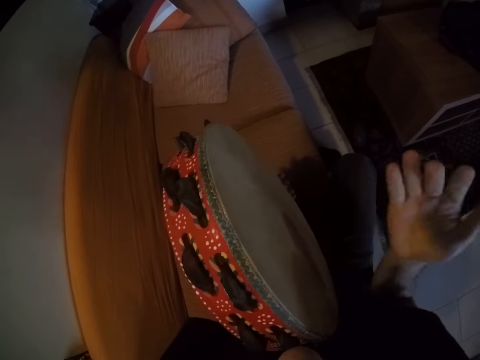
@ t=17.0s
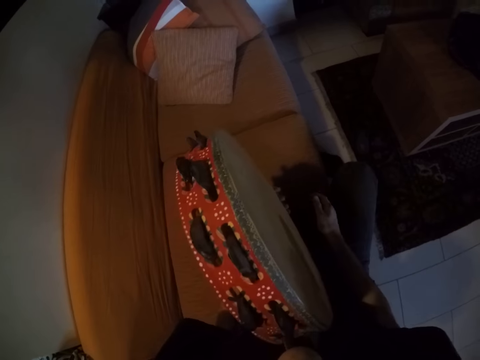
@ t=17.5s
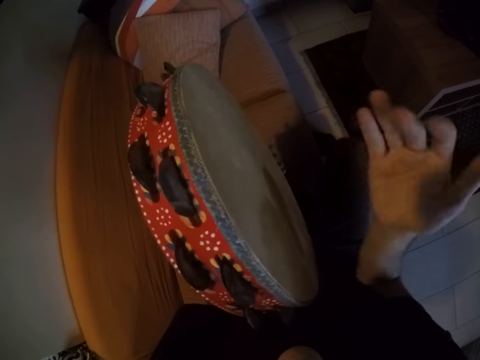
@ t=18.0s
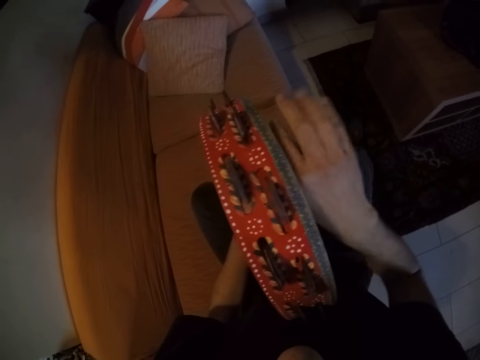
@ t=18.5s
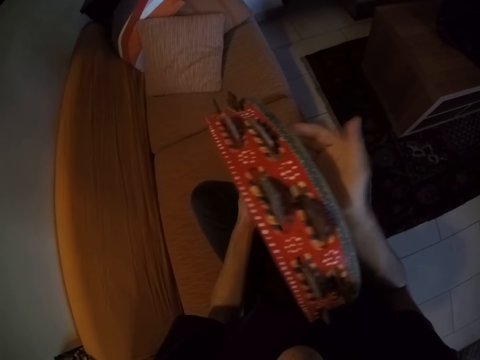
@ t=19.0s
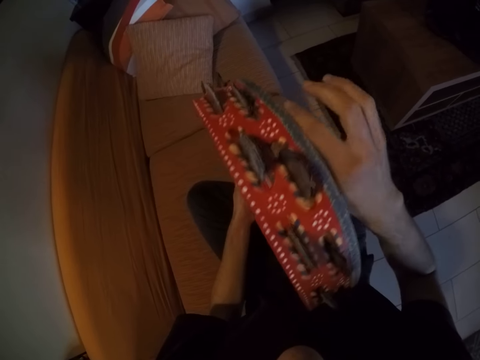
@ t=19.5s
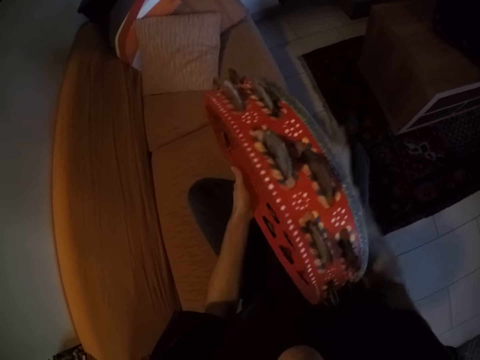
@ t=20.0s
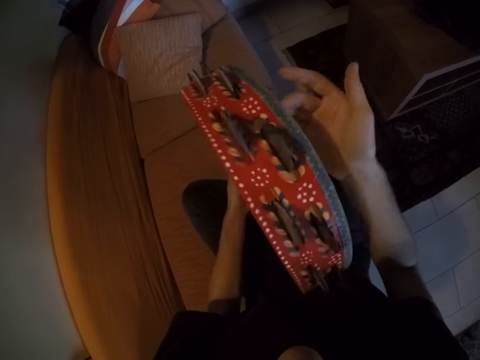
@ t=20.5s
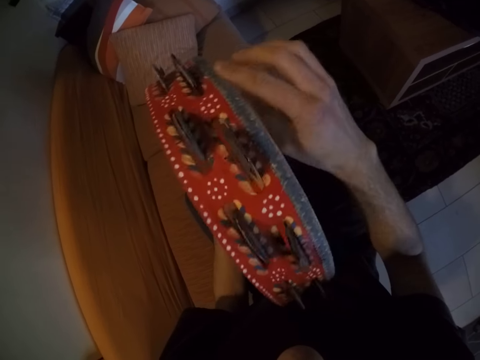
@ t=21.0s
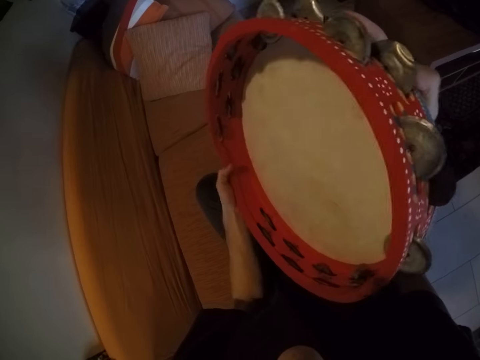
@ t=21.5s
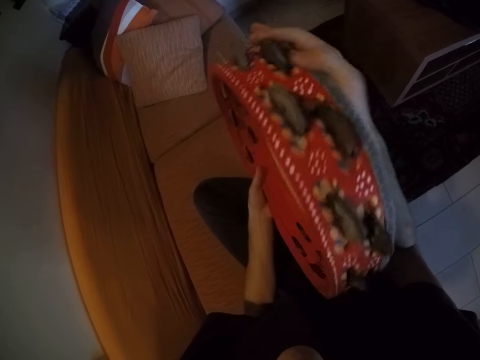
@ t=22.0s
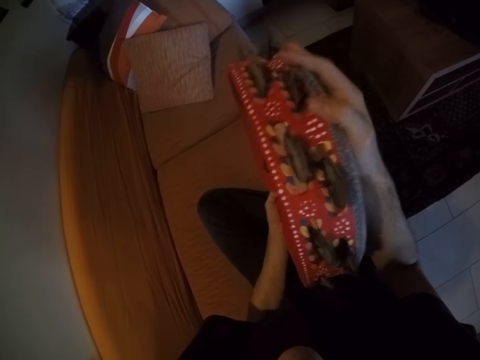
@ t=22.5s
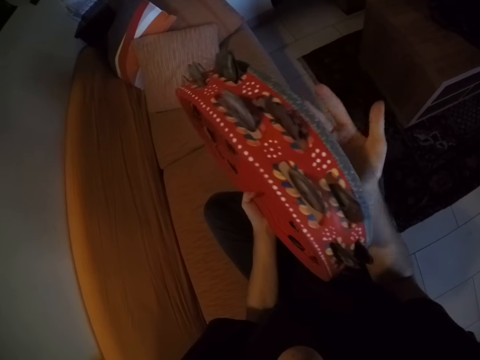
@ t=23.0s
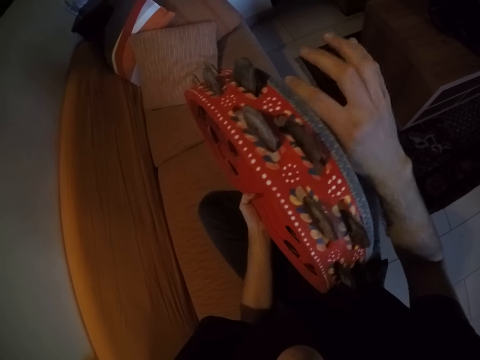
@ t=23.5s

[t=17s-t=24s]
The camera wearer plays the hand drum in his left hand with his right hand.
